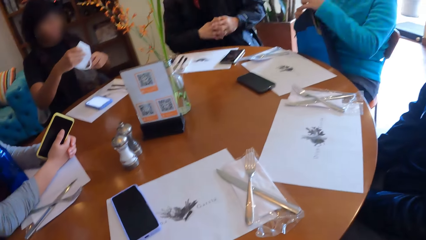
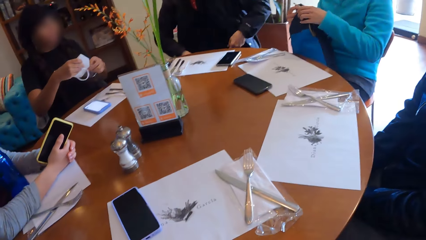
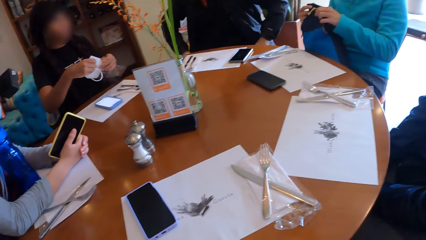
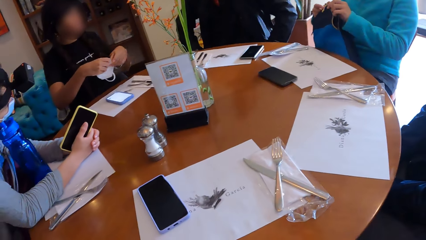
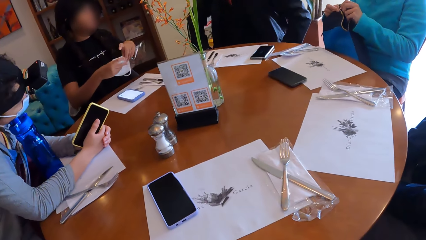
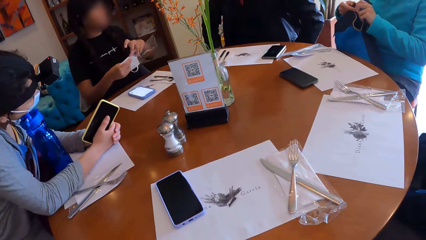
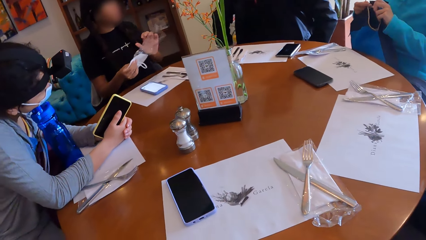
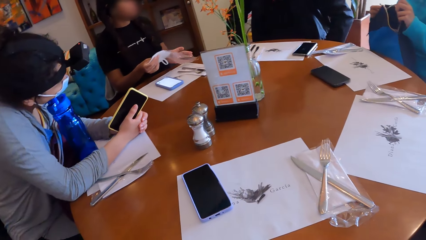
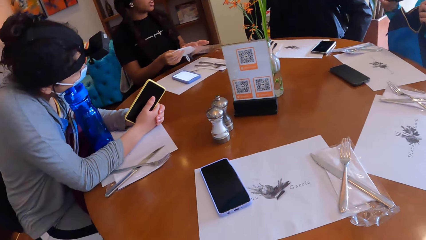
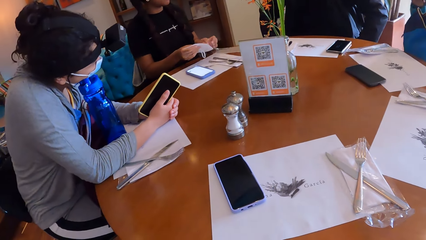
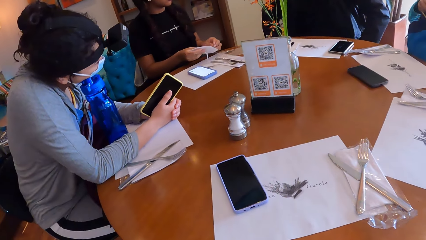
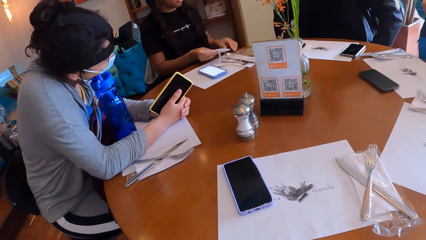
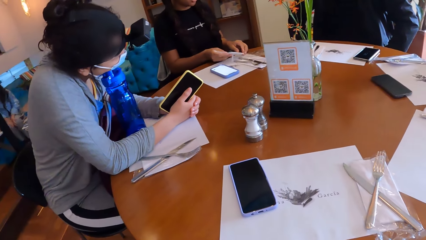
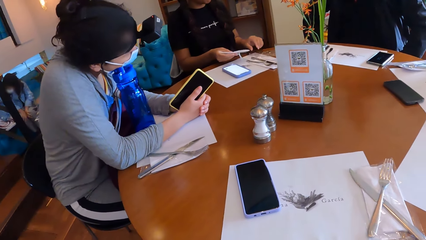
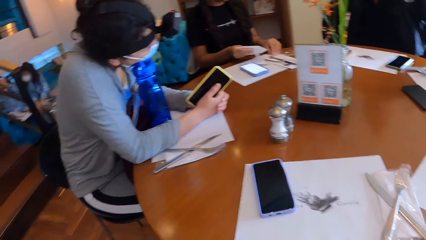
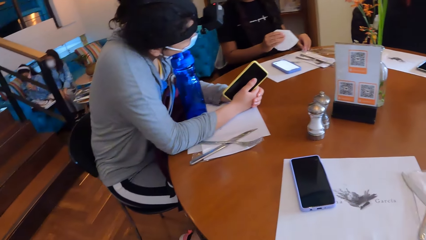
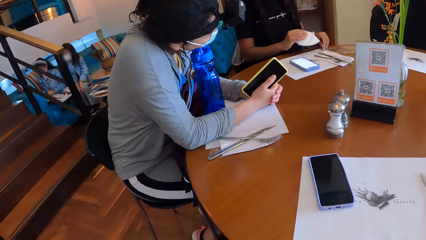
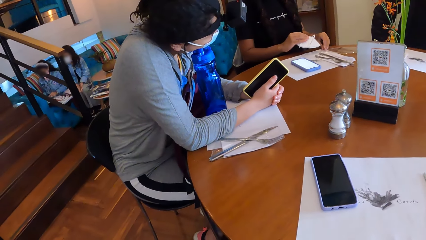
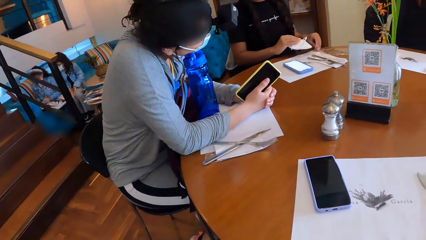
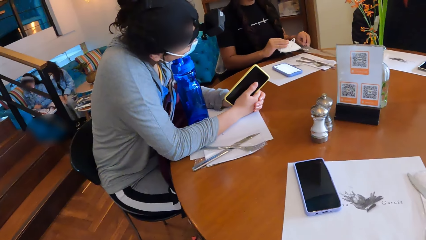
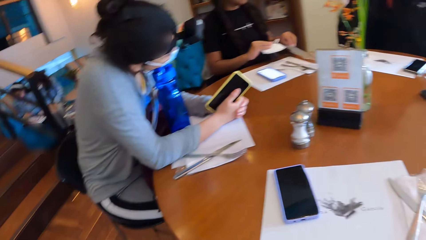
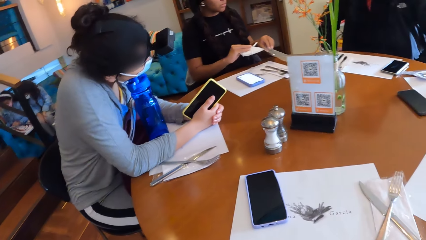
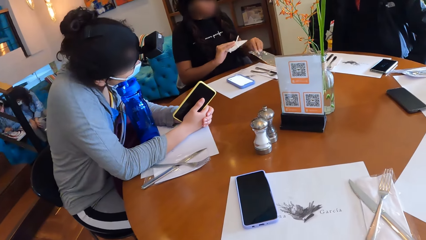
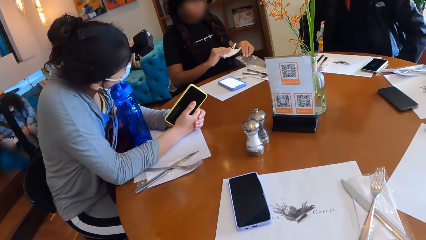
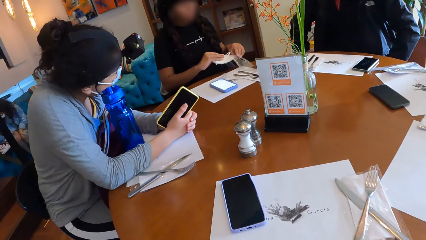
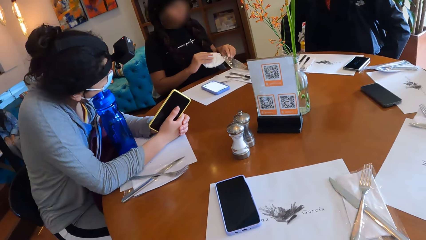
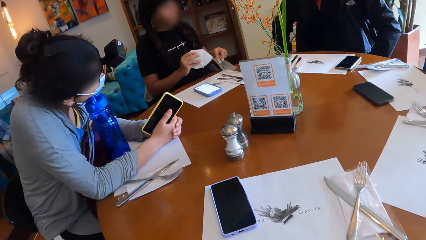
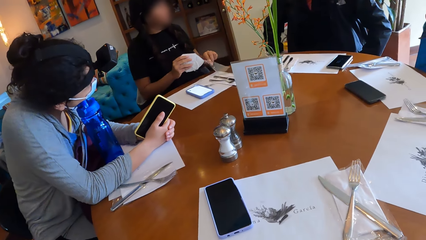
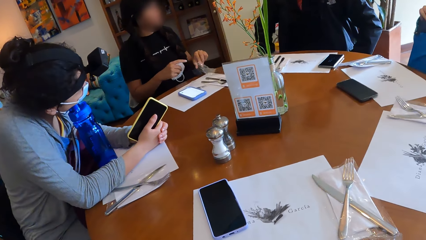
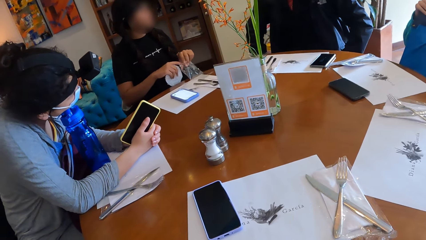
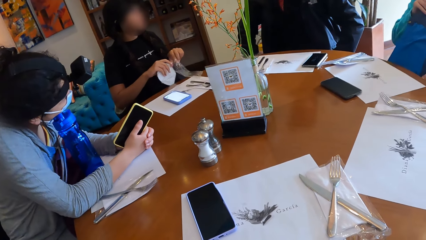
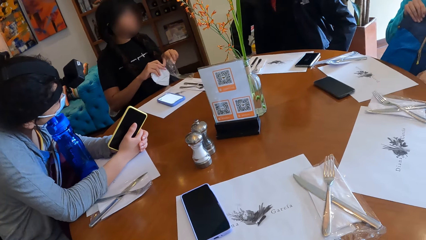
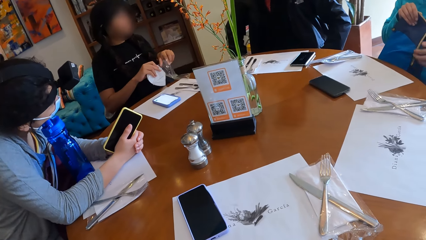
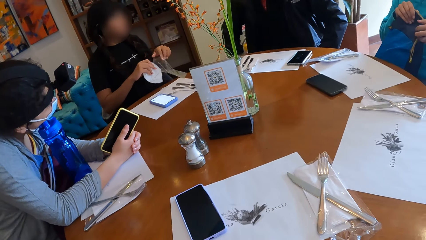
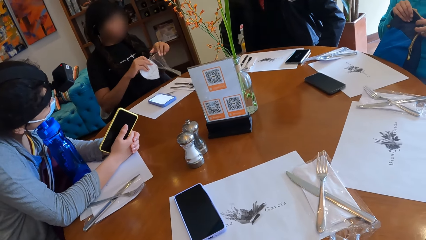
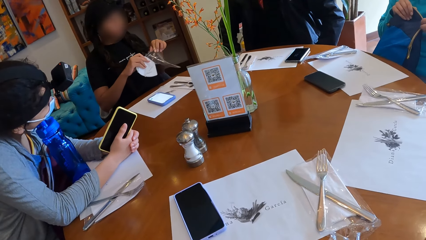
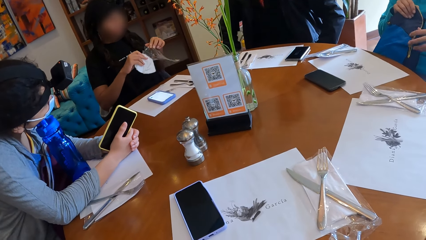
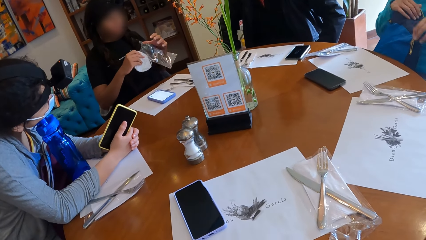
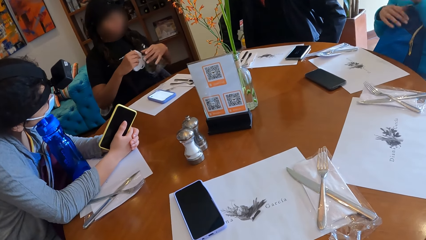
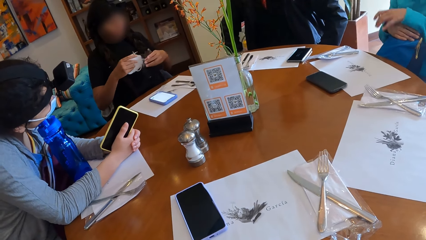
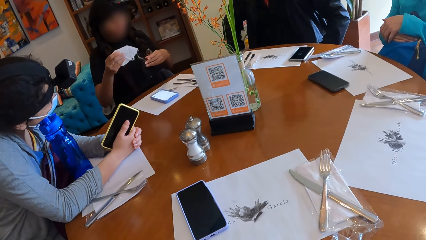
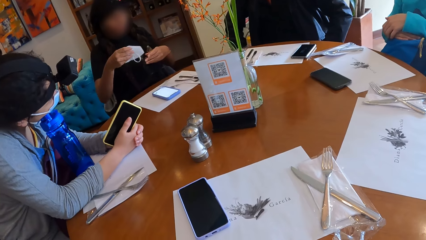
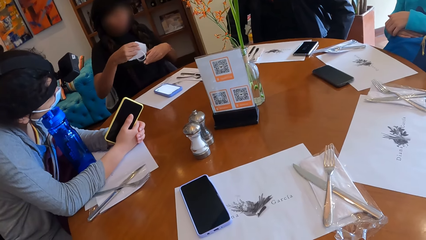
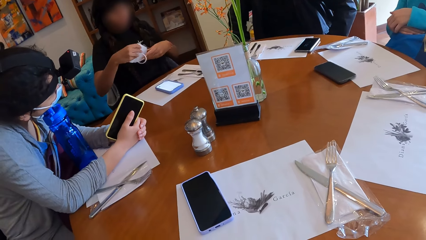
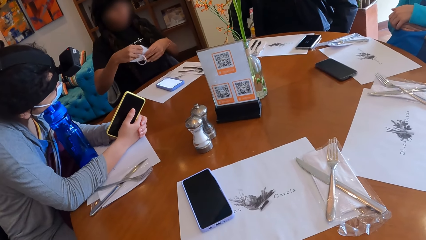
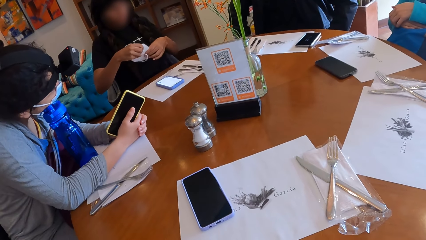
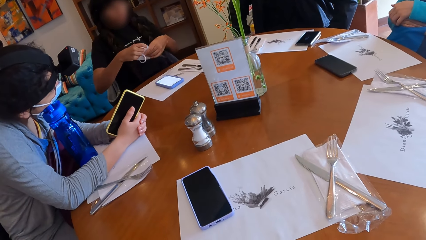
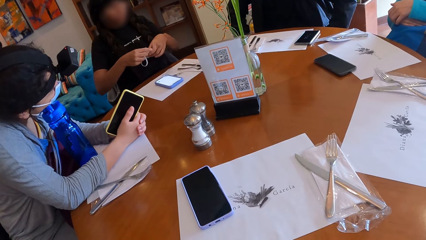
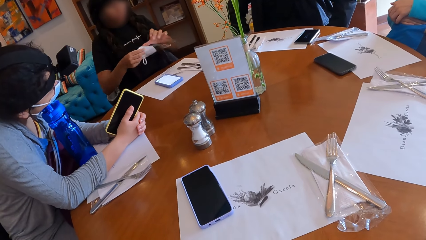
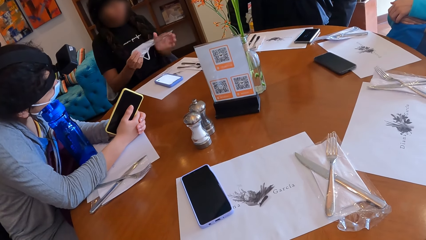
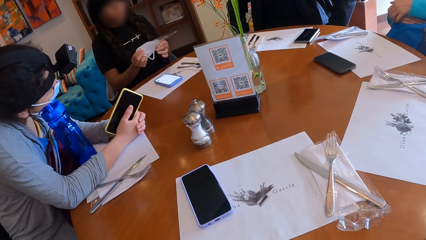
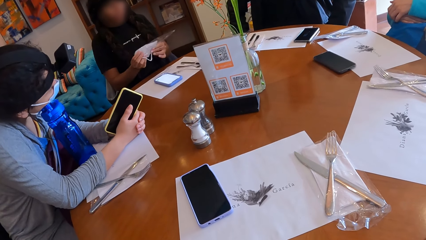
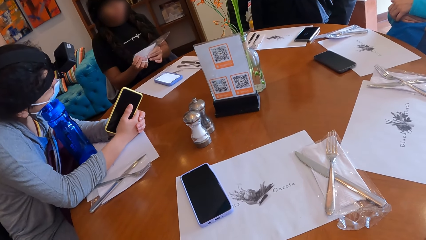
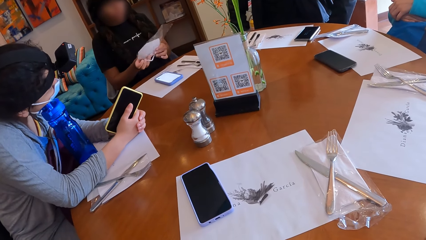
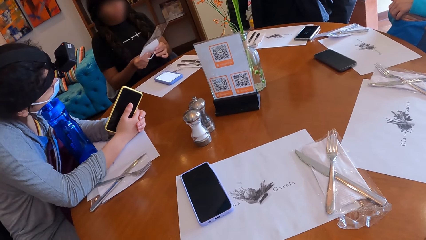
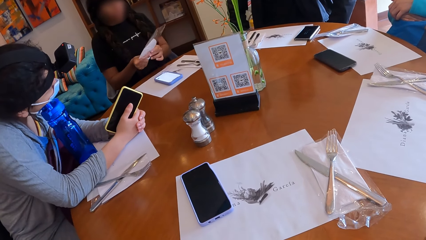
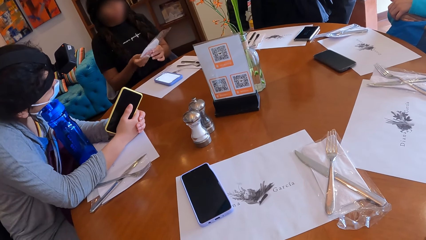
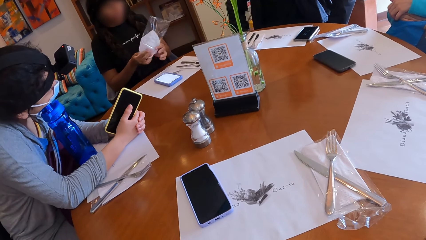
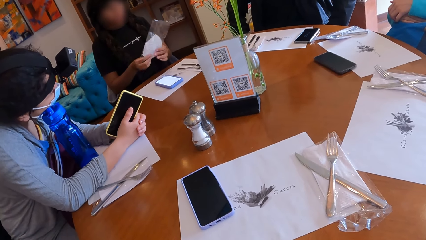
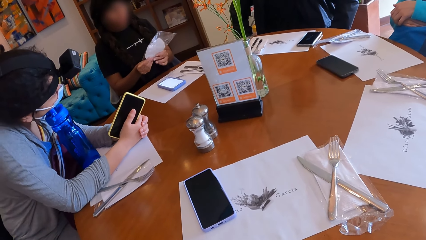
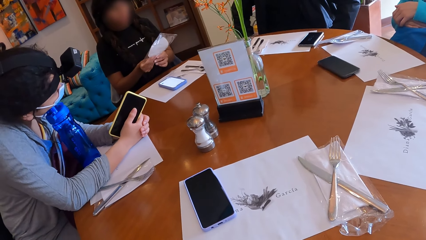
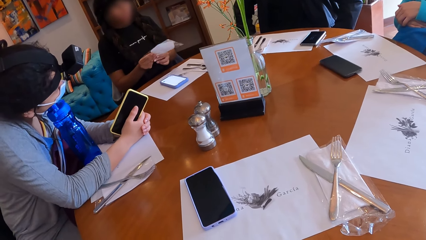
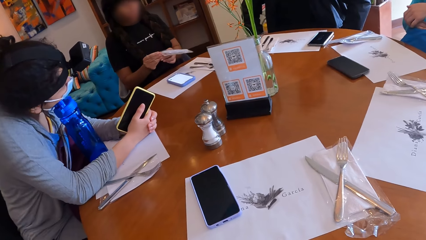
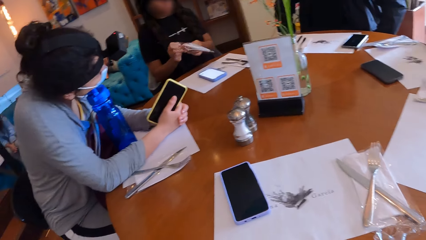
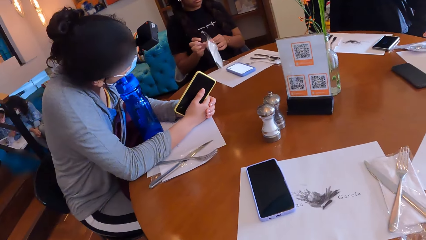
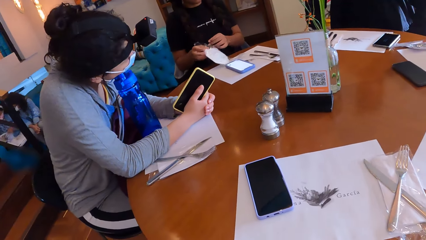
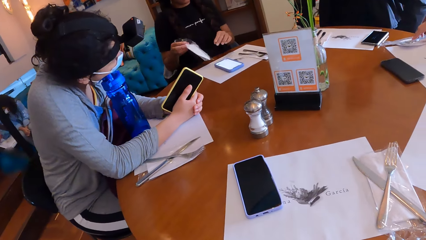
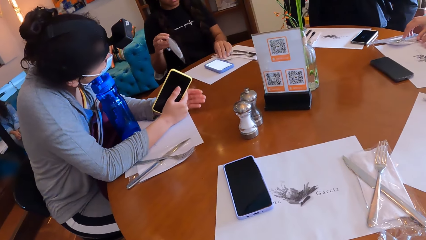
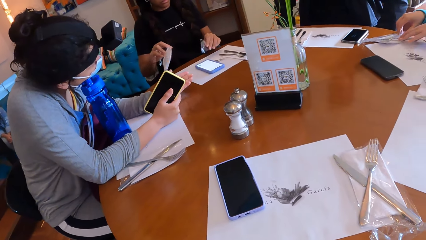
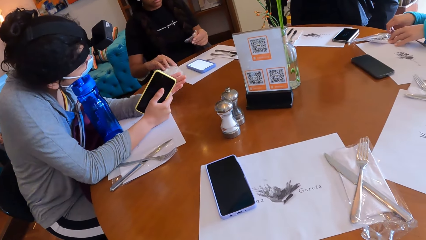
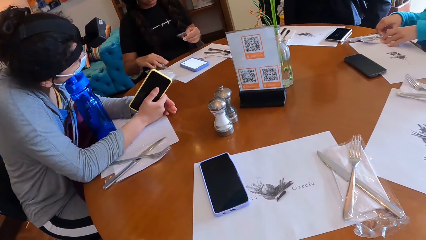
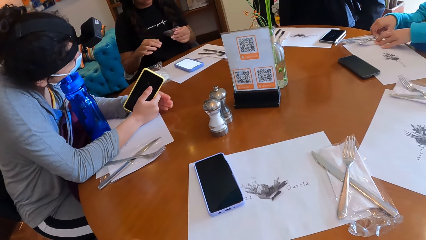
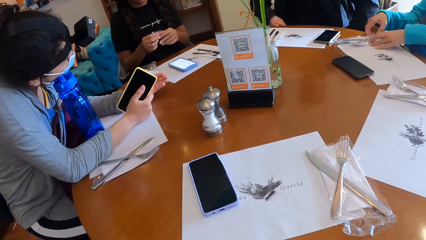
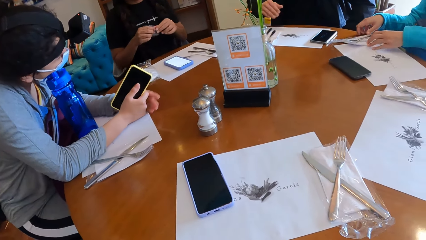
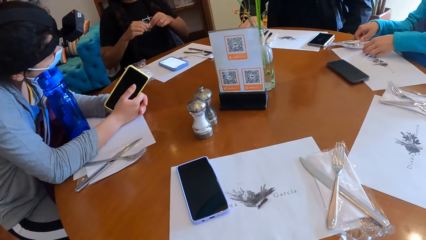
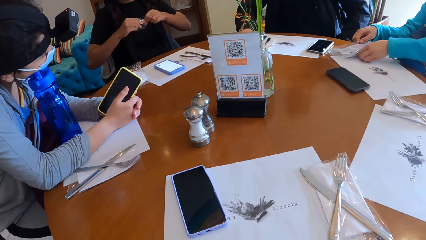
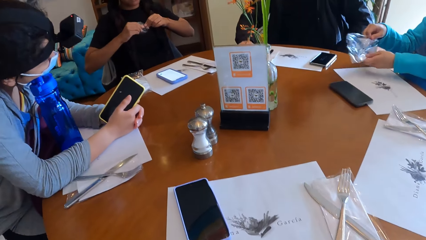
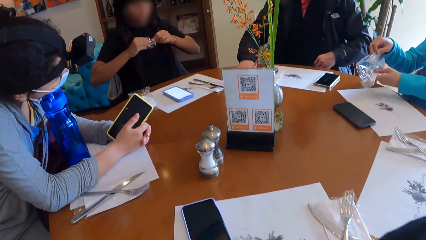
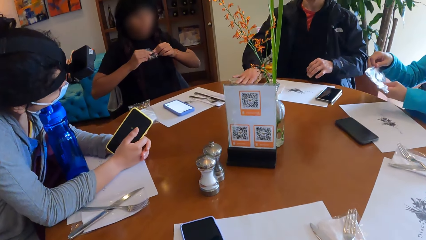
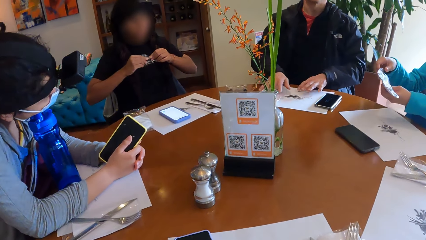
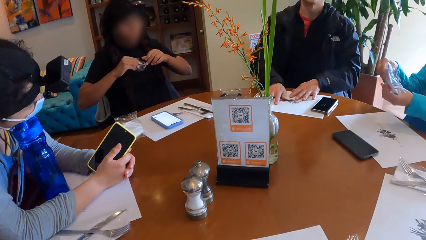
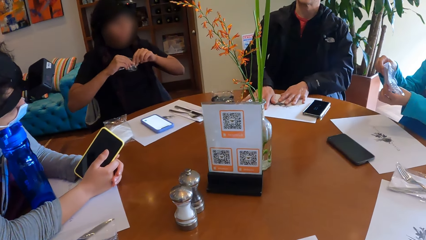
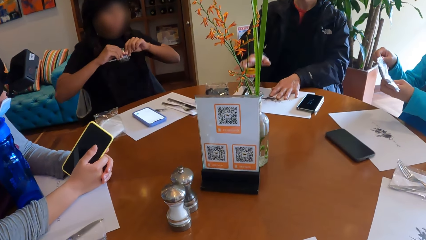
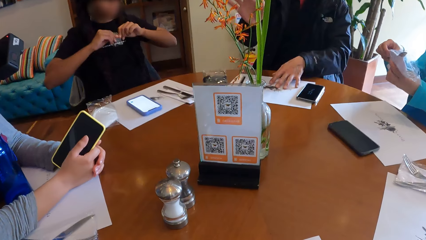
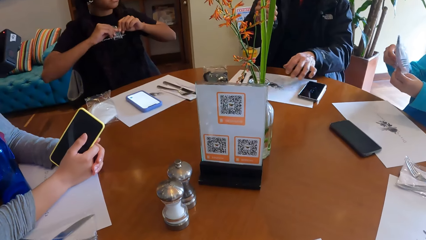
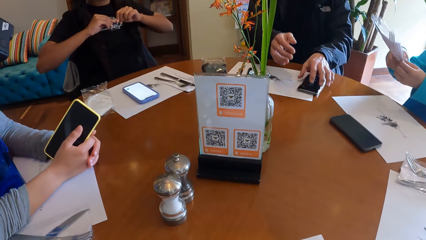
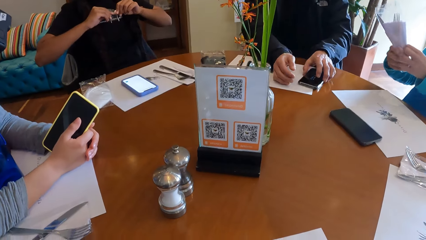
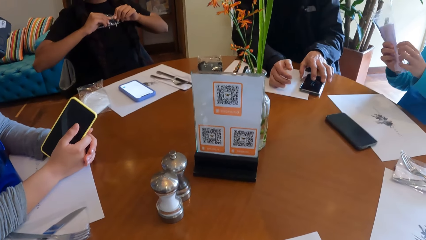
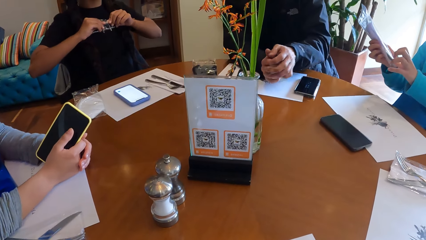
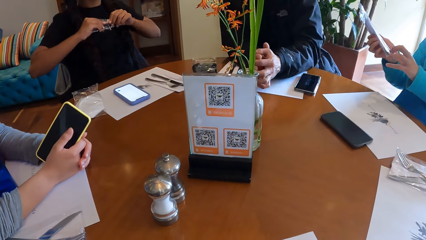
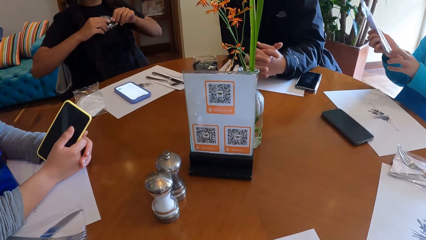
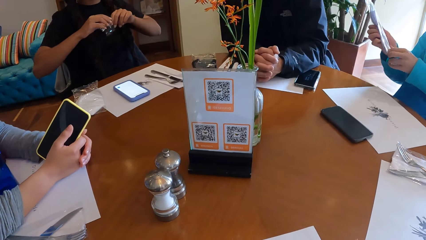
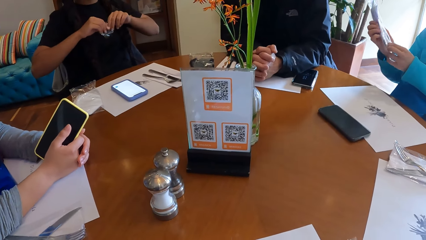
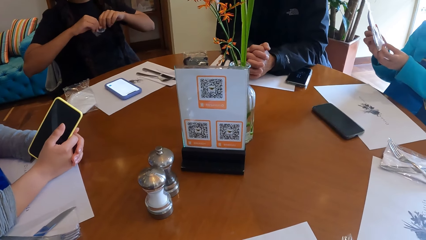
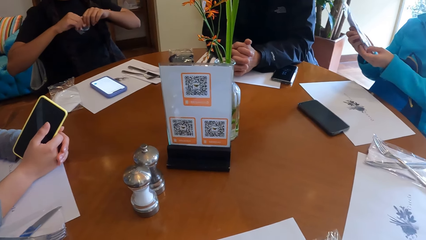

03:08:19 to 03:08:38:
The woman places the face mask in the nylon sachet in her left hand using her right hand. Another woman places the face mask in her right hand on the table. The first woman picks up the torn nylon sachet from the table using her left hand. A third woman picks up a nylon sachet from the table with her hands. The first woman folds the nylon with her hands. The man moves the table mat with his hands, and places both hands on the table mat.
